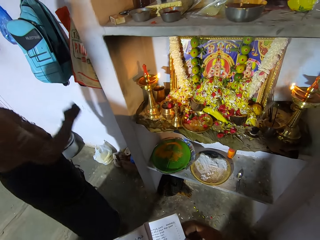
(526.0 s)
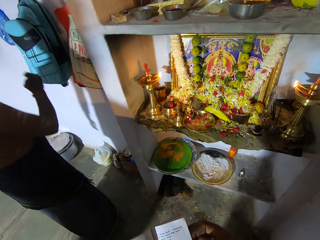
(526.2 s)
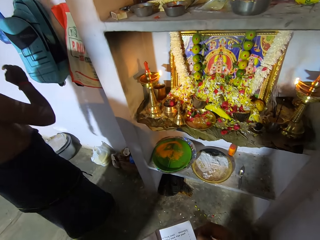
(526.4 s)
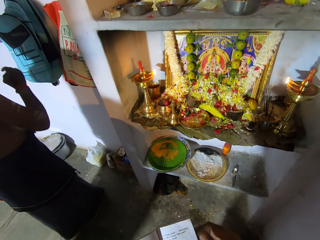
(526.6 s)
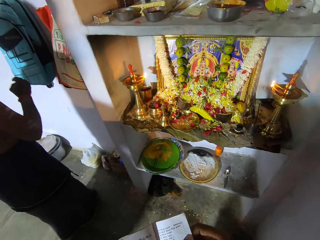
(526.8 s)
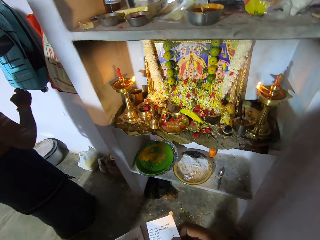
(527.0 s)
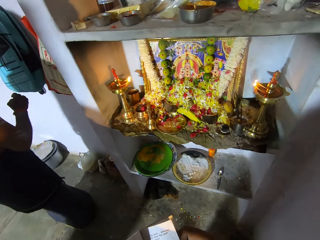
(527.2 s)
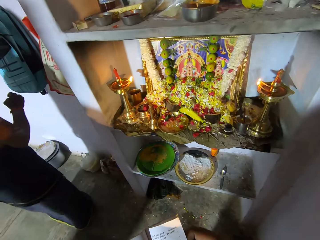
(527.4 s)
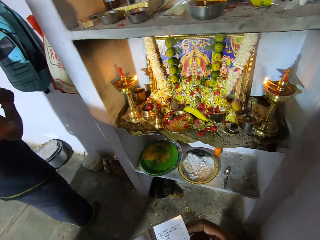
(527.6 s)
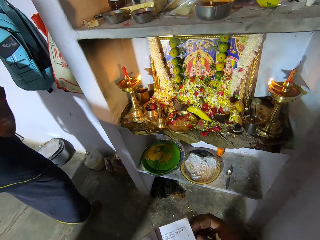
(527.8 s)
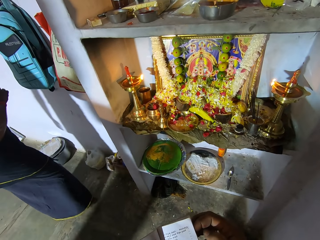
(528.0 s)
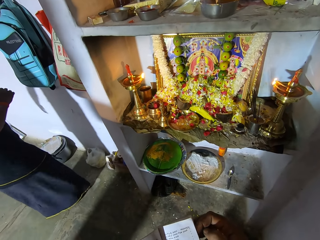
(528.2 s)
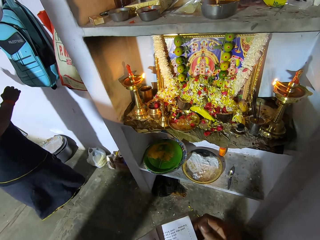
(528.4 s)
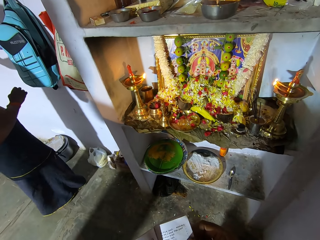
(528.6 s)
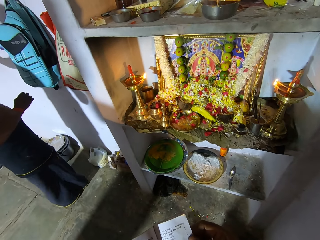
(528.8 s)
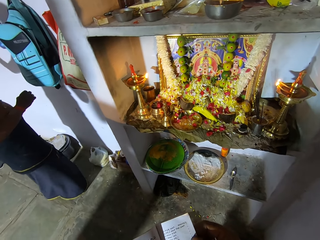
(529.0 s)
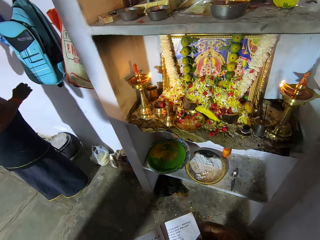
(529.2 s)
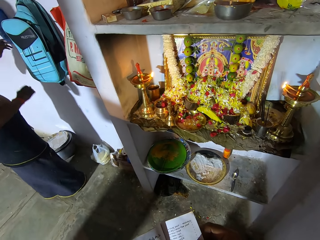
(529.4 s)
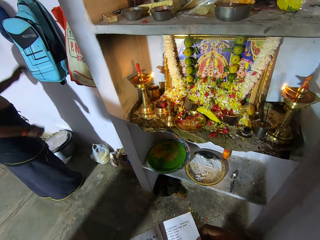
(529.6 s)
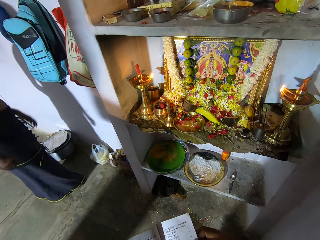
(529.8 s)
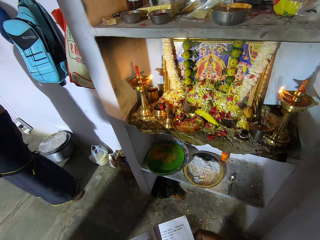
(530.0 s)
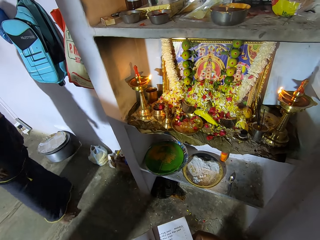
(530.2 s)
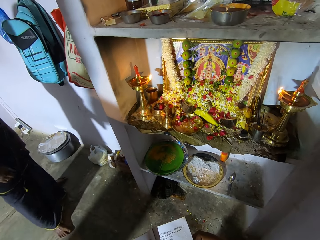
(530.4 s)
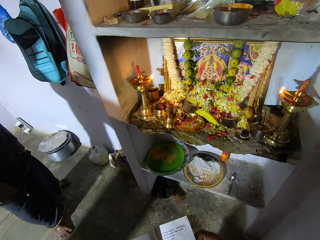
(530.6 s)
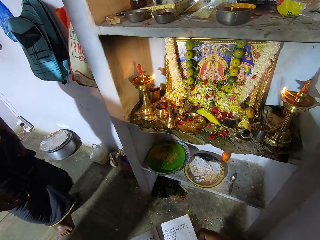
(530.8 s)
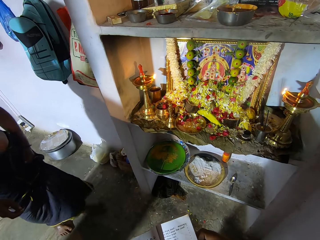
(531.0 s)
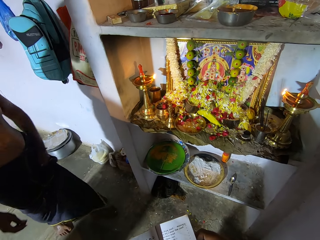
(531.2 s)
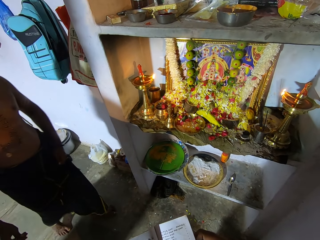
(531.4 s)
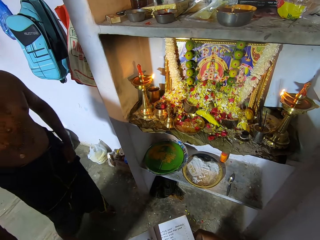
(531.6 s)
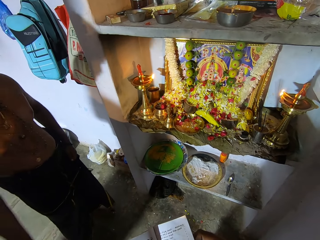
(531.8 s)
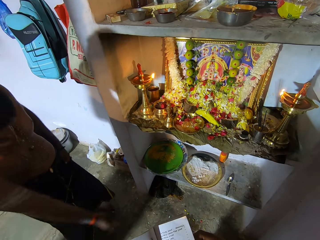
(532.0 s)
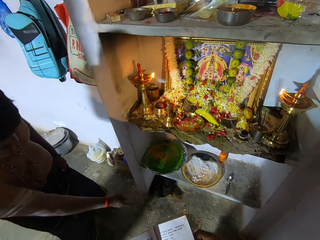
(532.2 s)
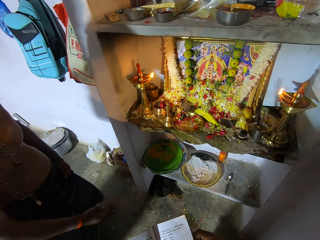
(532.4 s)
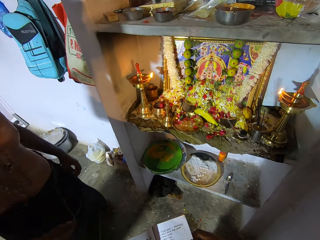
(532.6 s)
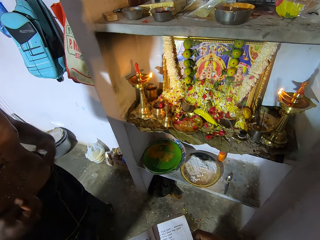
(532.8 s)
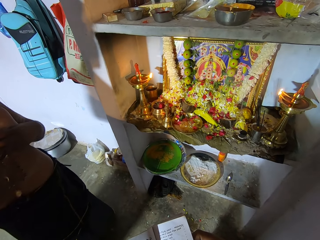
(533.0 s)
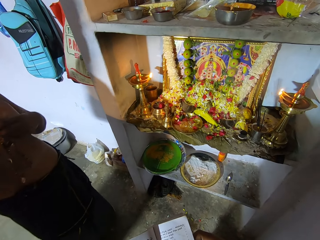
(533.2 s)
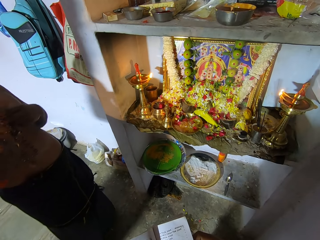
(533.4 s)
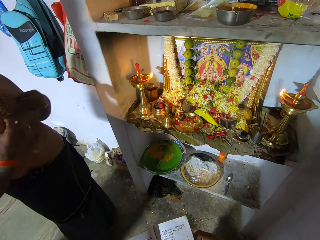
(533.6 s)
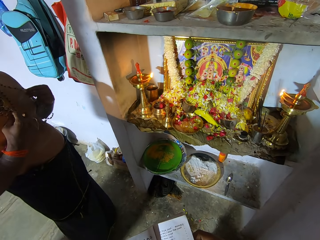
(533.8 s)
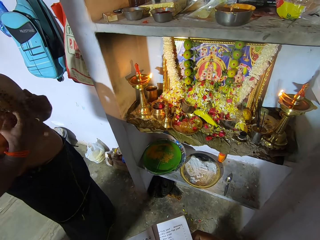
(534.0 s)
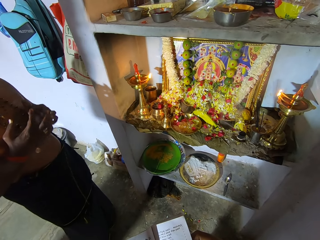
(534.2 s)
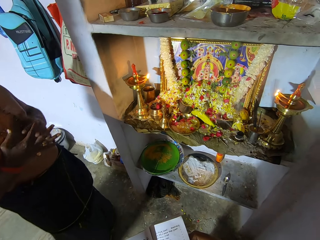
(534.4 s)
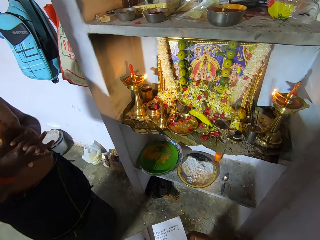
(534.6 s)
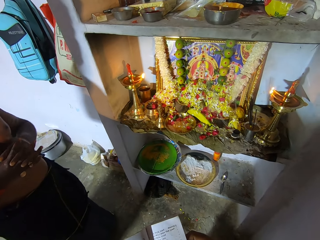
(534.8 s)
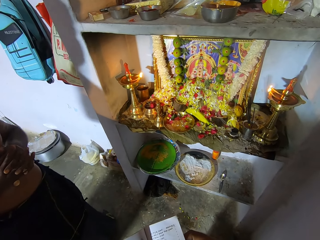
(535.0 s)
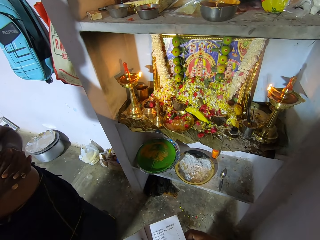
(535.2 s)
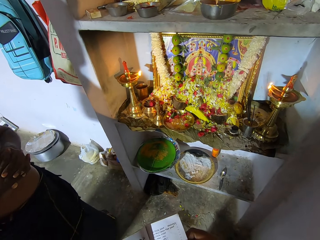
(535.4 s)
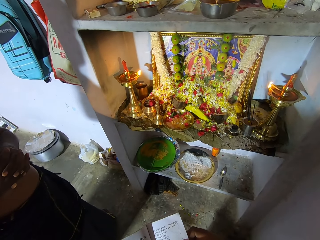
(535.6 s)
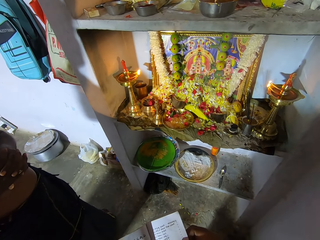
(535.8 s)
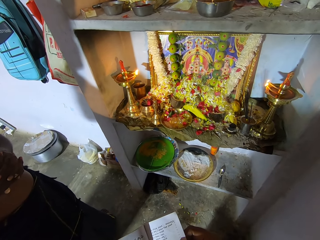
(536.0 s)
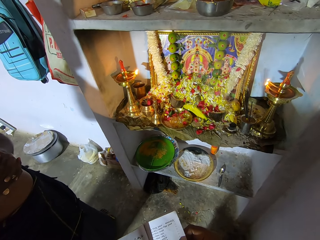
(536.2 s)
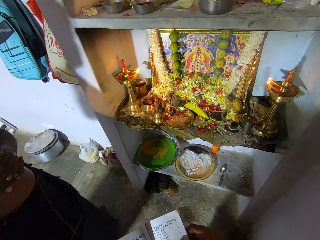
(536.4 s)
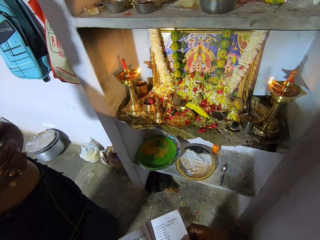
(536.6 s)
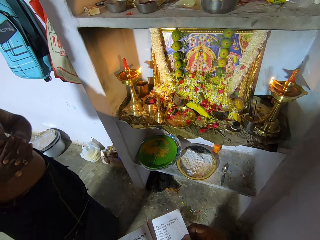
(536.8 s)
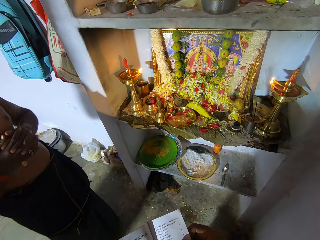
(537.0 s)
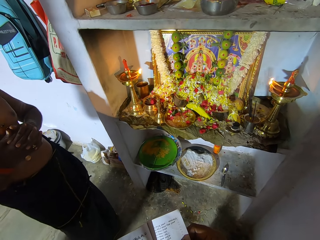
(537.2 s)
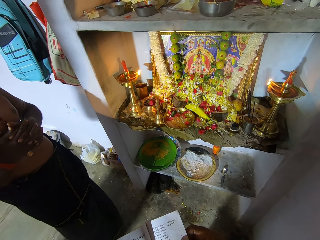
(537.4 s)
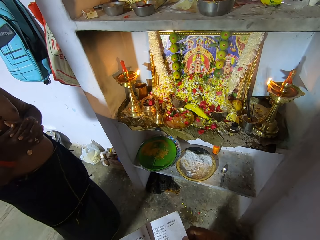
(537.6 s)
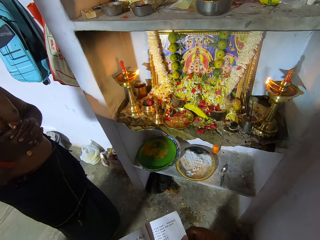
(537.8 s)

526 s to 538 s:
A person moves to the side. The person moves closer to the camera wearer.

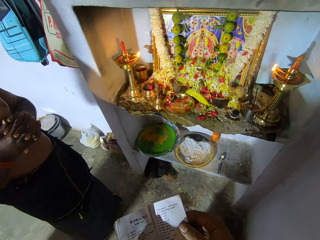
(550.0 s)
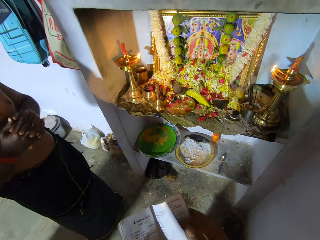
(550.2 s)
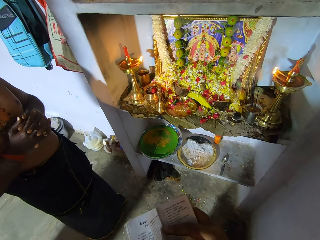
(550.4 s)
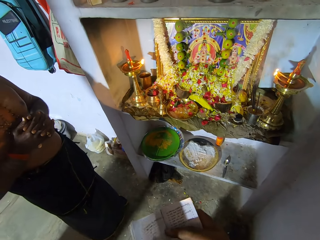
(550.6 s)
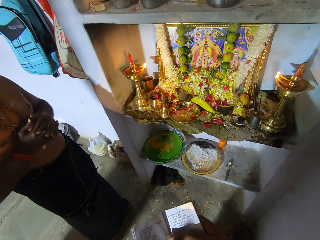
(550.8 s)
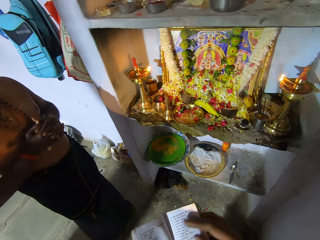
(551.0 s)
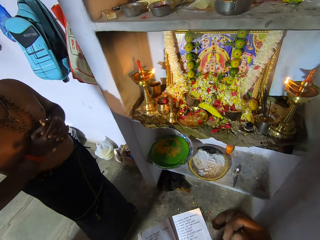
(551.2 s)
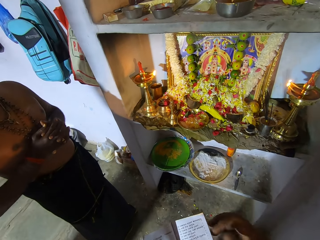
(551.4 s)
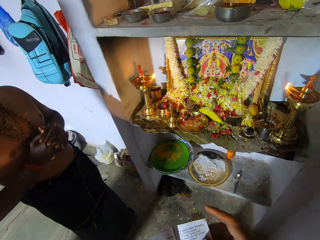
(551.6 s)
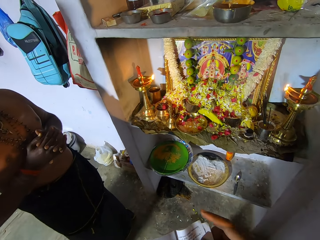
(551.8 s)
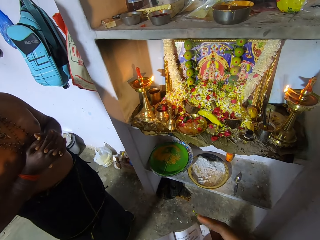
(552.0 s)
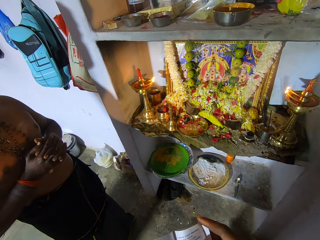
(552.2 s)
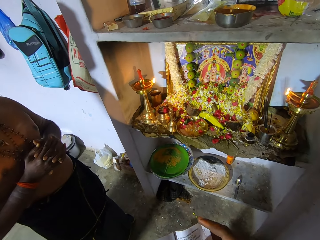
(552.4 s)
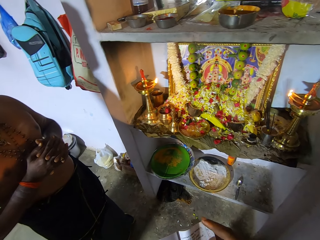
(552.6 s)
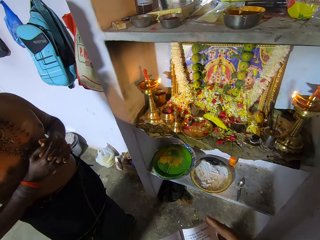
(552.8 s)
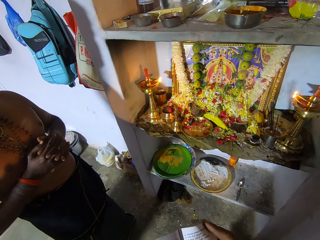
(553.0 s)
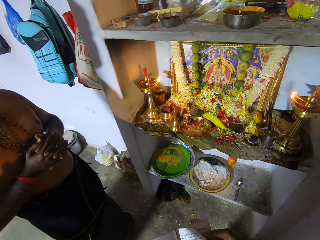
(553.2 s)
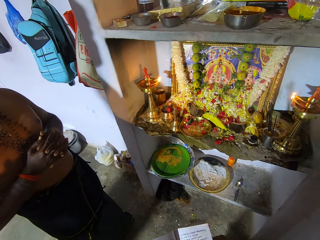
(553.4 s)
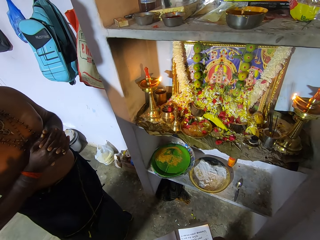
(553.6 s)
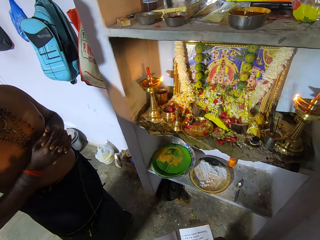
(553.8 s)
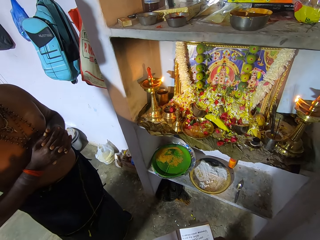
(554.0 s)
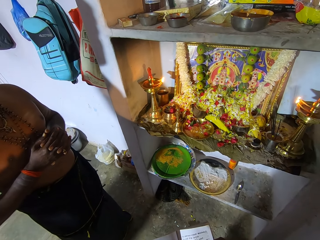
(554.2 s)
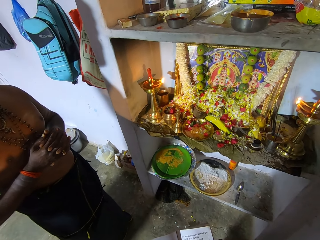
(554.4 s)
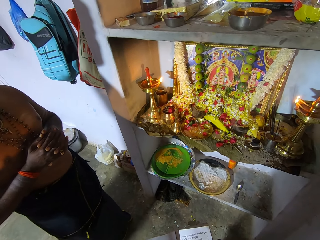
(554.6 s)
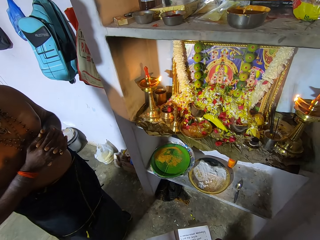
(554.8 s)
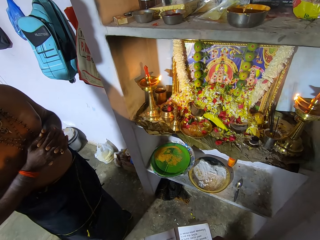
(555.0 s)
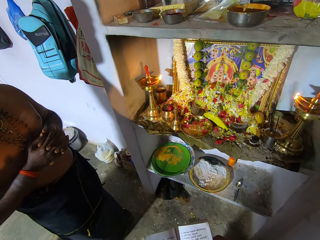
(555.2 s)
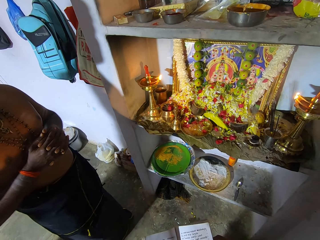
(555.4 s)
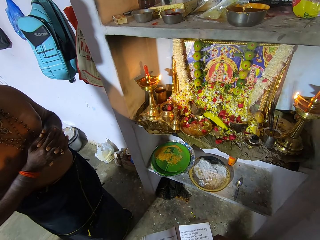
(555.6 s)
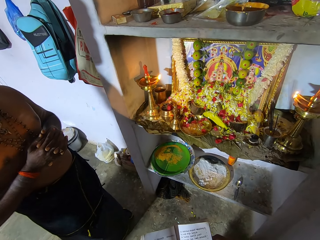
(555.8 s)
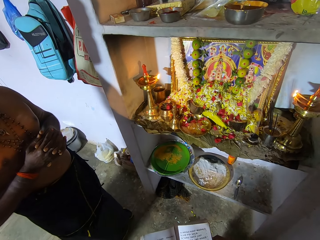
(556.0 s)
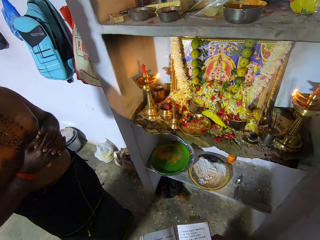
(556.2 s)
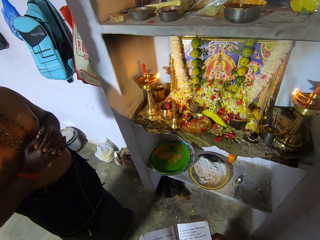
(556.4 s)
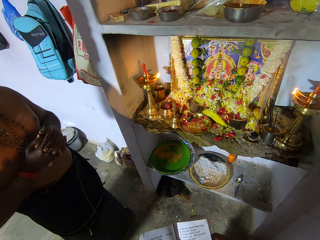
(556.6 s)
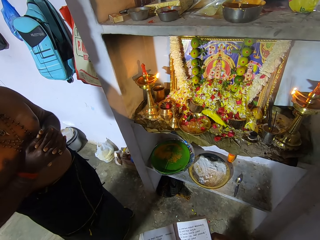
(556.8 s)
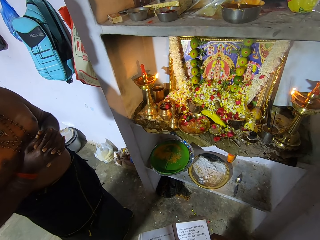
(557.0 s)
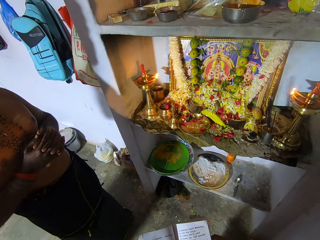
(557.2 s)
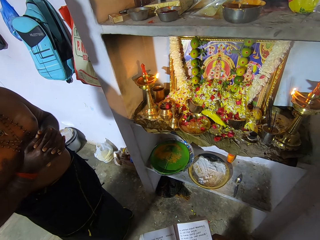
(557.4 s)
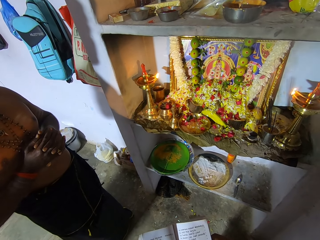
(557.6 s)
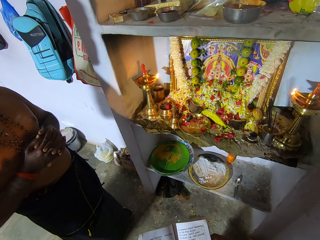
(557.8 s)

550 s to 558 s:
The camera wearer flips a page of the book. They read the book.

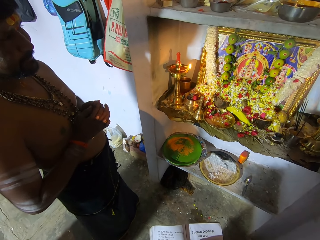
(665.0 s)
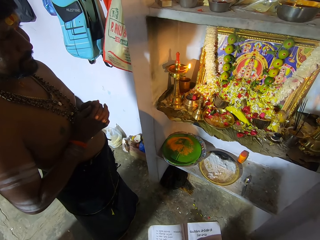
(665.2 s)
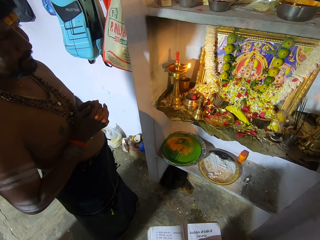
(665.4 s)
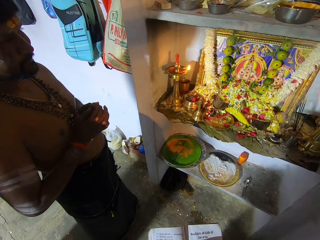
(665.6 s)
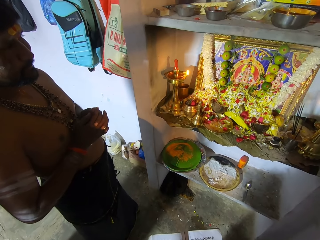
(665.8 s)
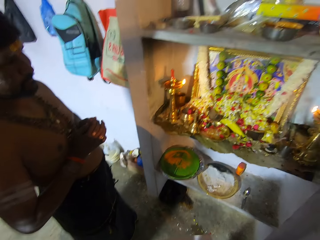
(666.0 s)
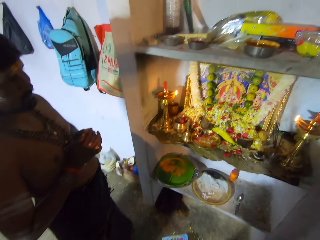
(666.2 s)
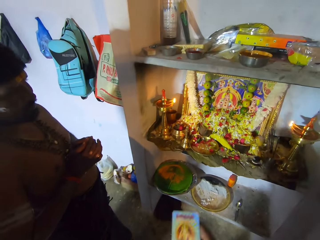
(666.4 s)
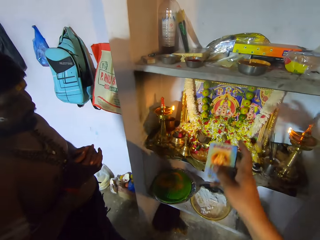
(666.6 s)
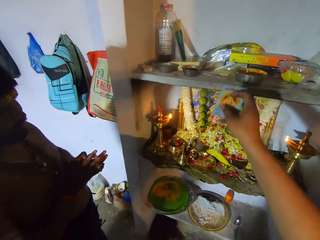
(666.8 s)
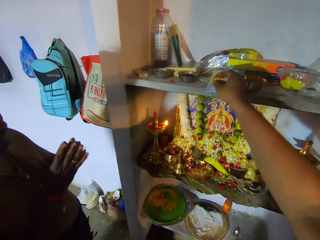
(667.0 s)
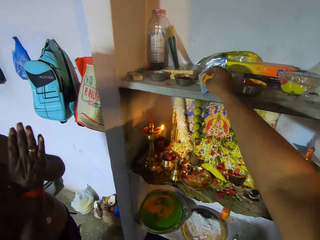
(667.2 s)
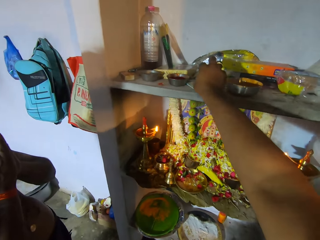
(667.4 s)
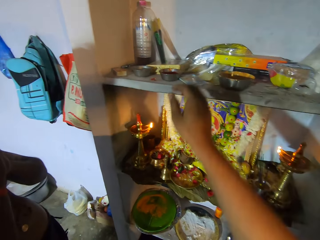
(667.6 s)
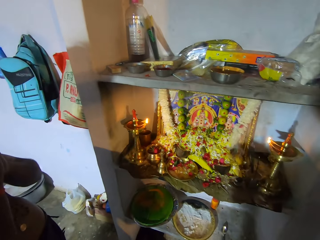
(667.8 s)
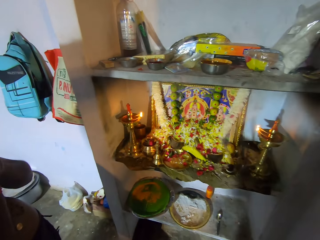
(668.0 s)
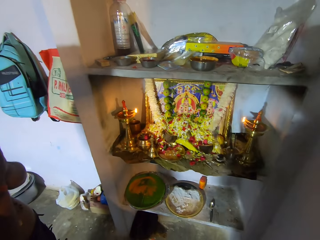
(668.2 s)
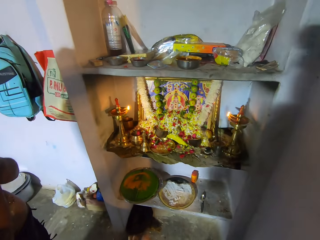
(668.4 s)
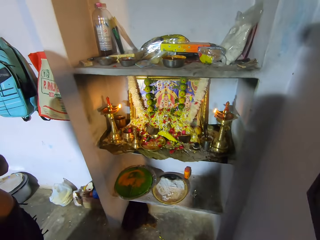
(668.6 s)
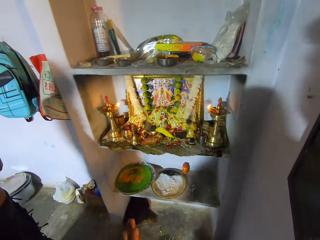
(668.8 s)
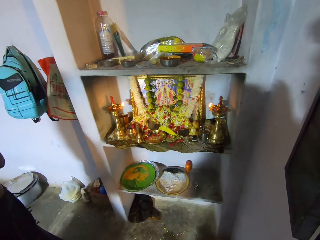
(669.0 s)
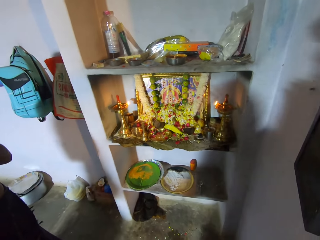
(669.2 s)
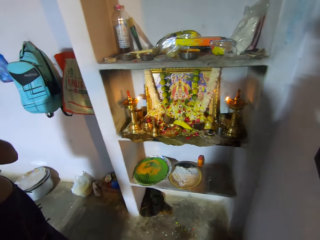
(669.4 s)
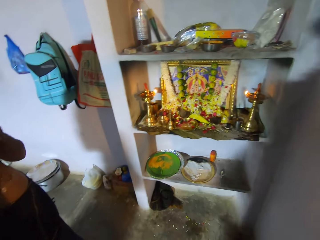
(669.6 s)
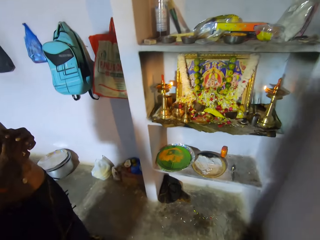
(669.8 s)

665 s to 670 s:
The camera wearer puts the book on the shelf or table. They pray.
